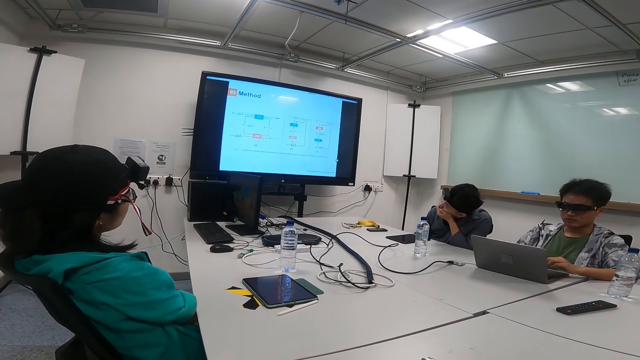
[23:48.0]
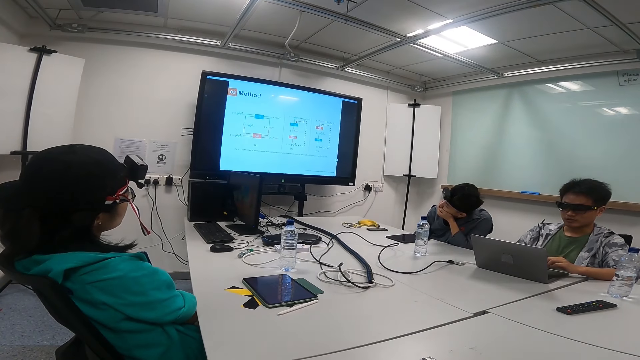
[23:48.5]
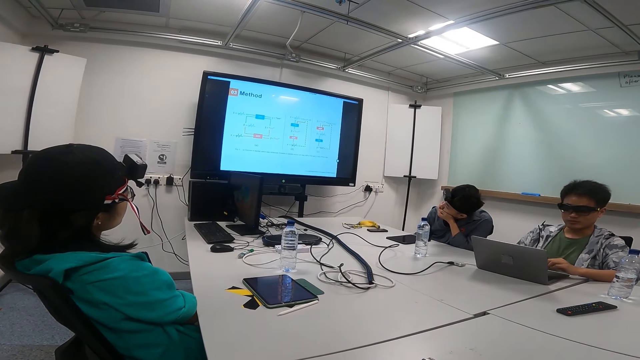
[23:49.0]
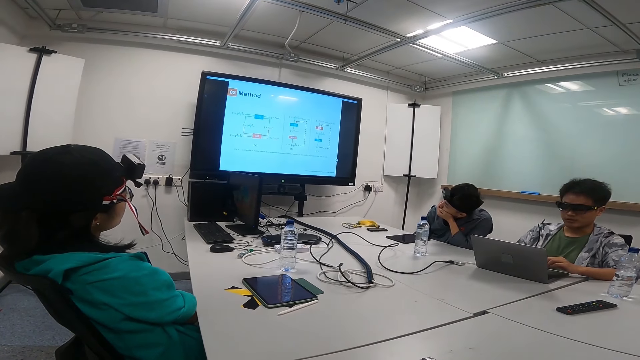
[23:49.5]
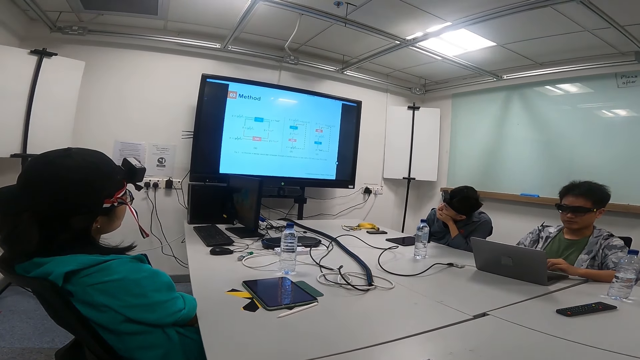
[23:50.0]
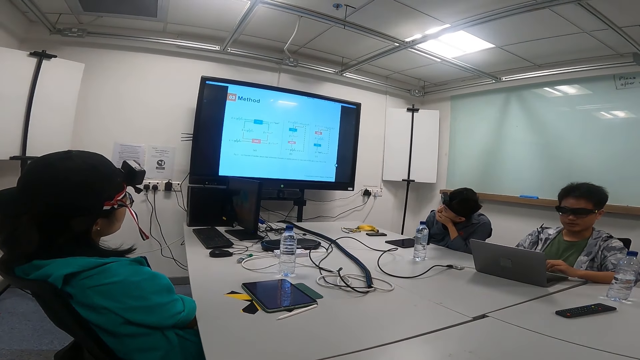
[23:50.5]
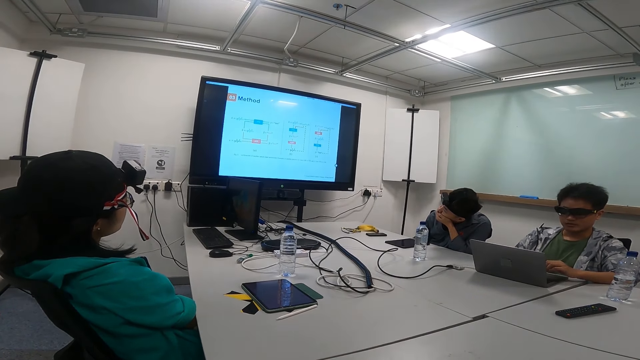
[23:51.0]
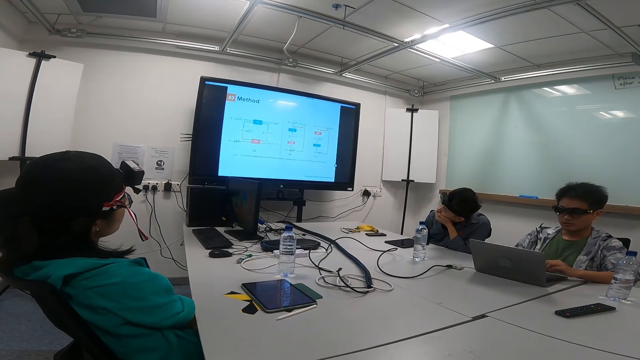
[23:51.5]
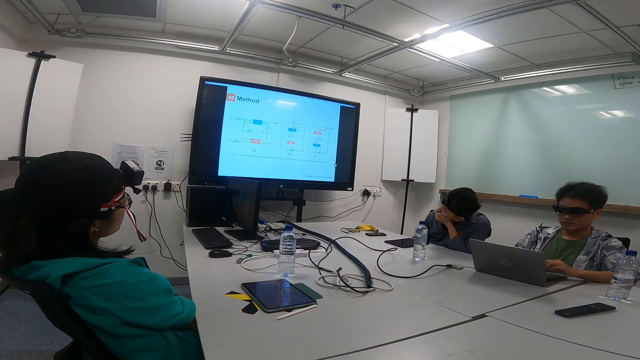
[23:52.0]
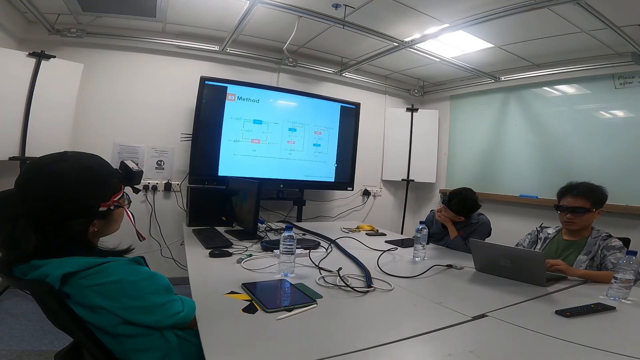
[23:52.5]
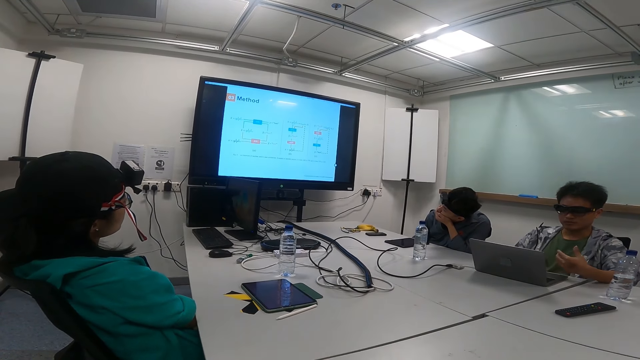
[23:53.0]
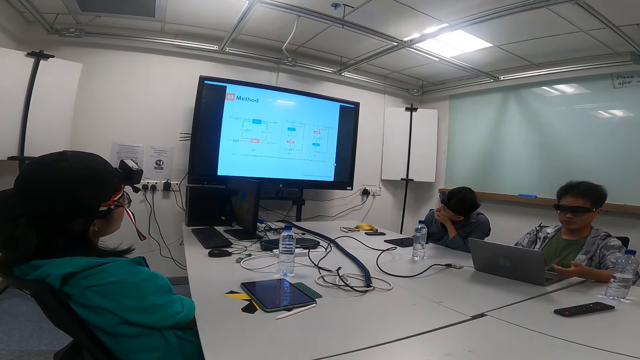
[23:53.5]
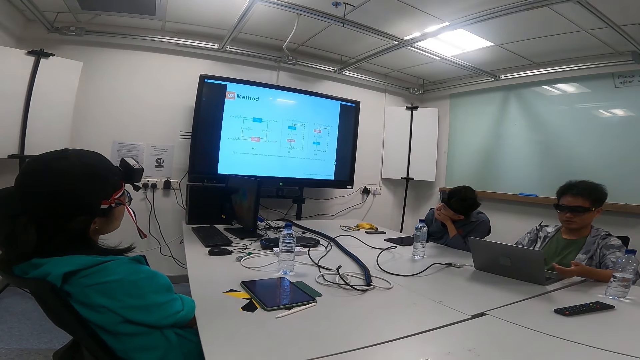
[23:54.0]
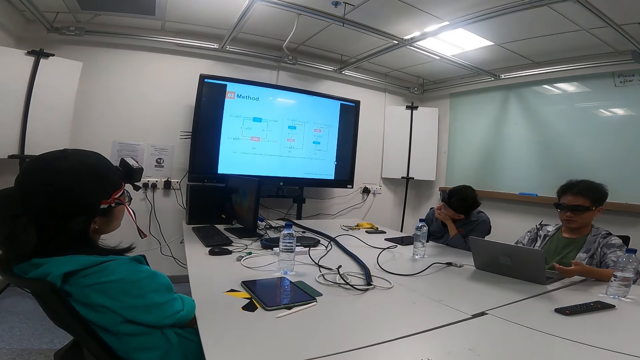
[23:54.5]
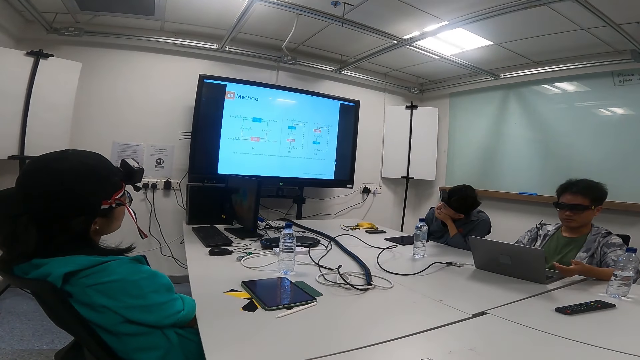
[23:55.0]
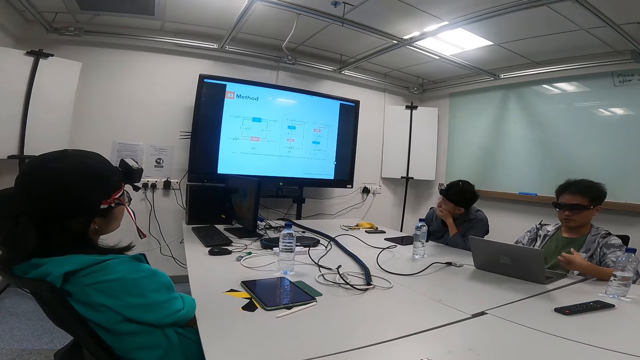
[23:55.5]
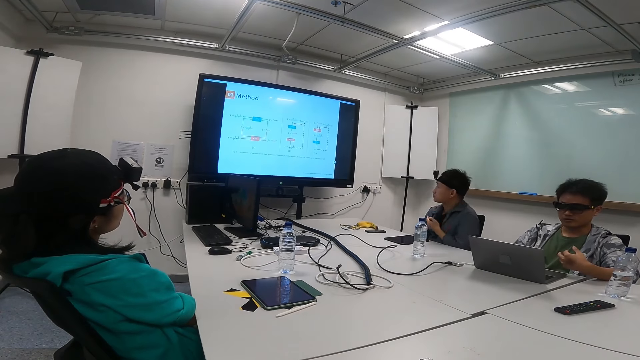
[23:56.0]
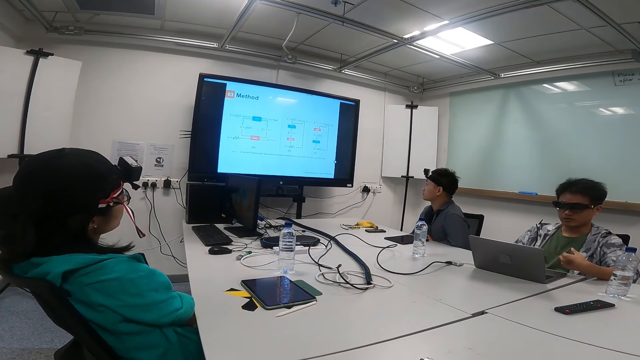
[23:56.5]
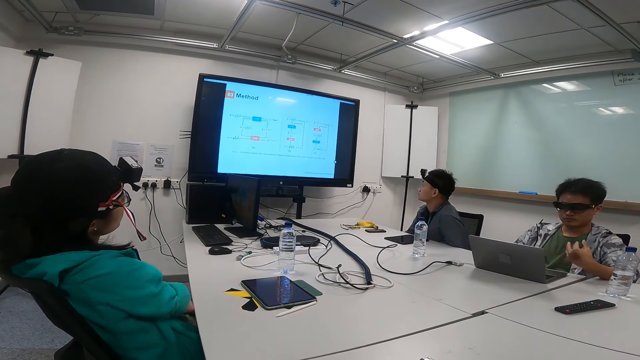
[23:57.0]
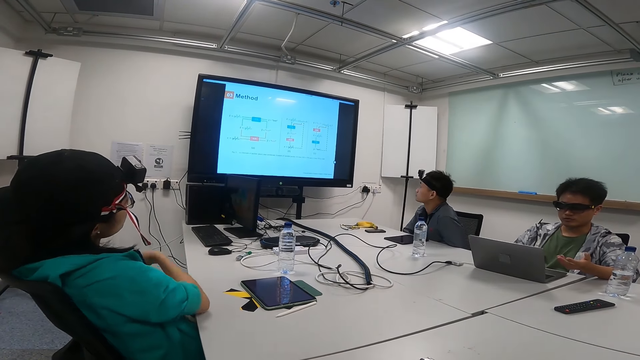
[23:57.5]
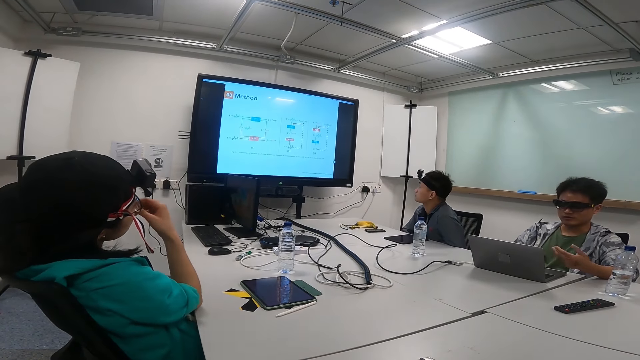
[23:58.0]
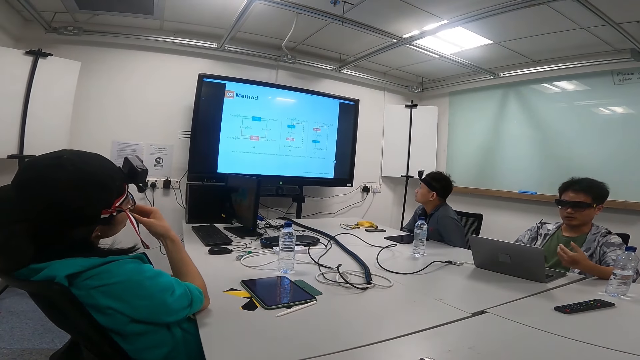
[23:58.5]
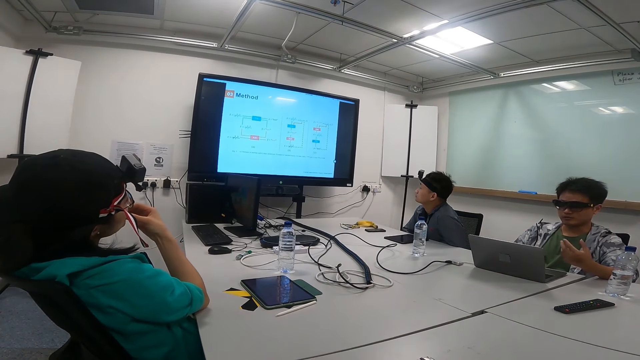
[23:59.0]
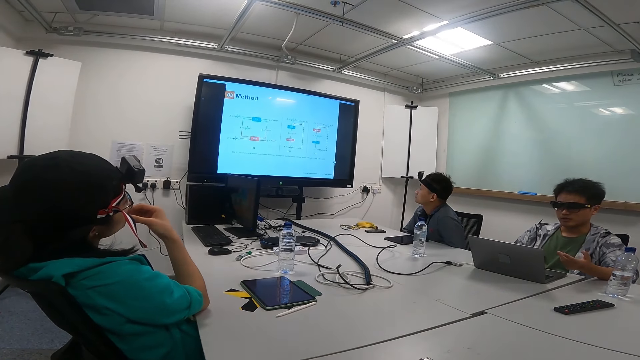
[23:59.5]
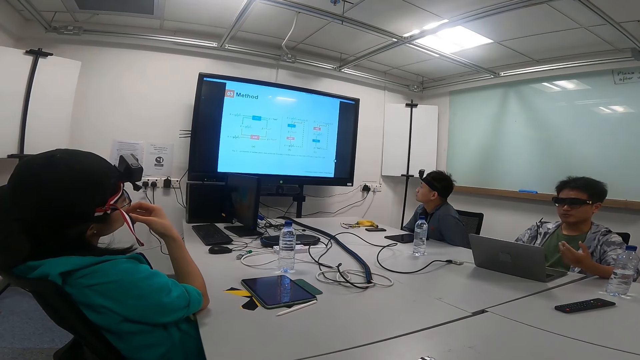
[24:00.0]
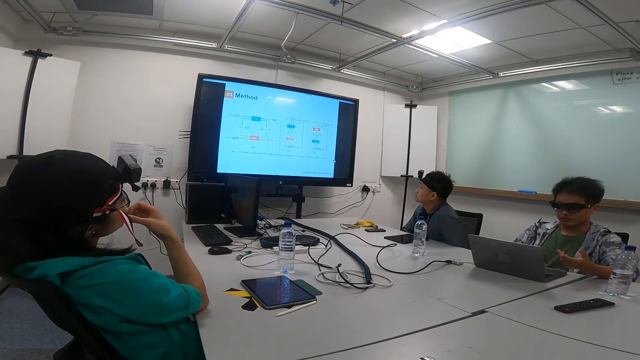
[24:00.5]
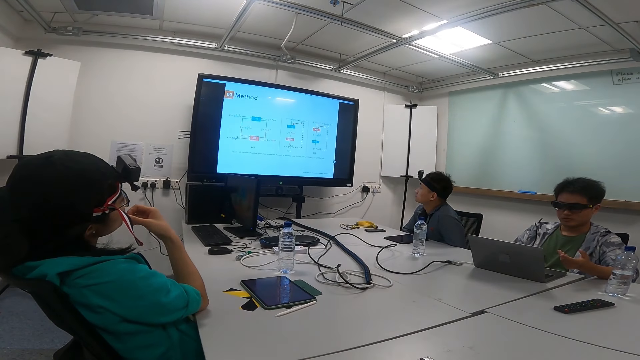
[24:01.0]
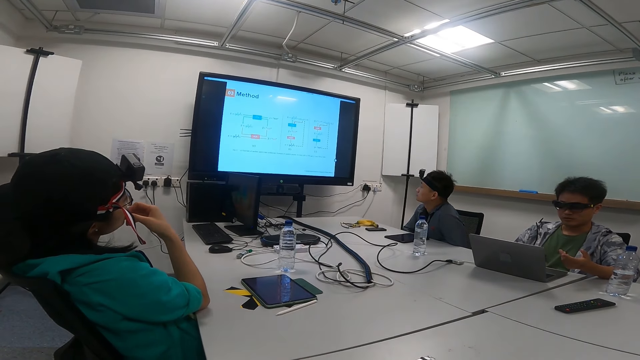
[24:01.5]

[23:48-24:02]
A person sits upright. Another person puts a hand in the mouth.

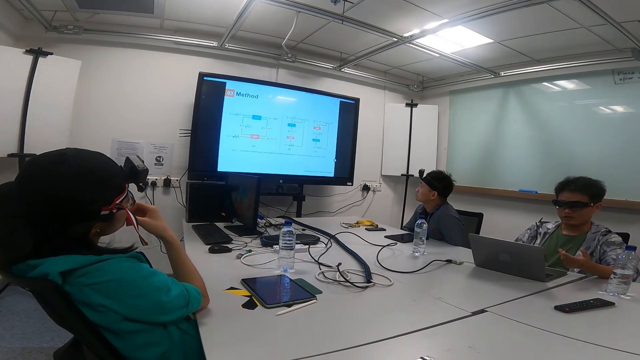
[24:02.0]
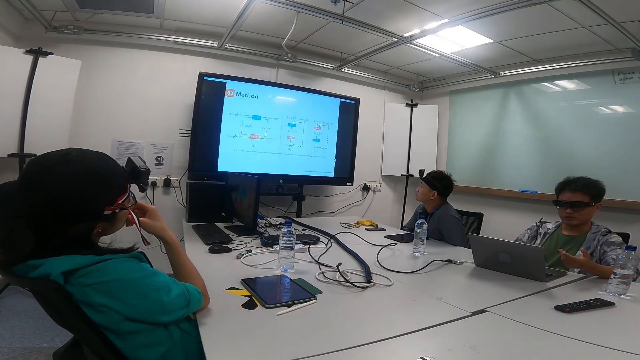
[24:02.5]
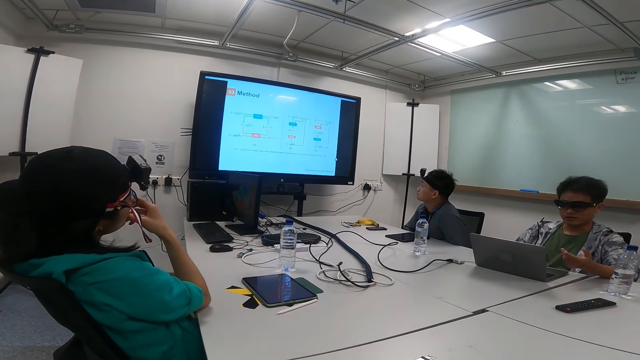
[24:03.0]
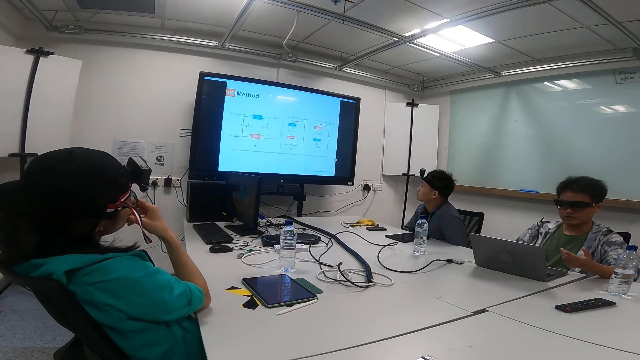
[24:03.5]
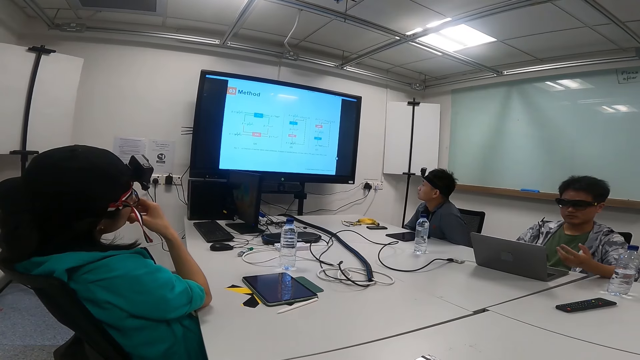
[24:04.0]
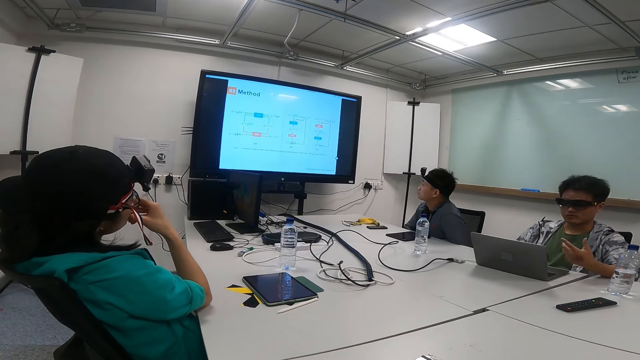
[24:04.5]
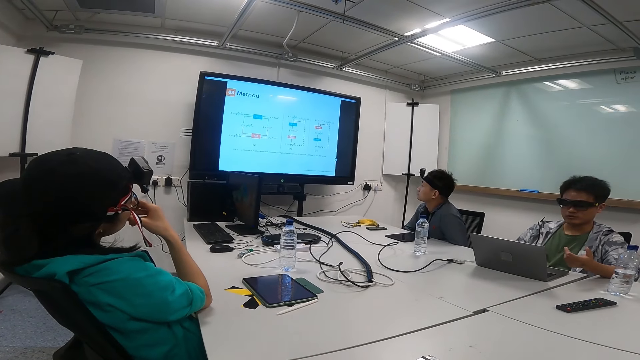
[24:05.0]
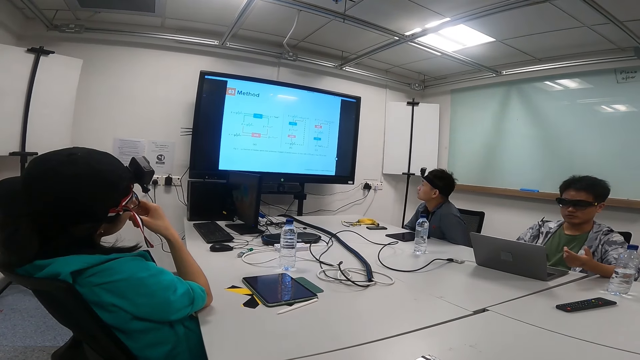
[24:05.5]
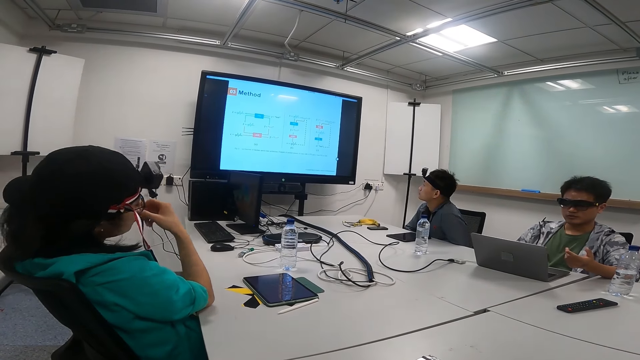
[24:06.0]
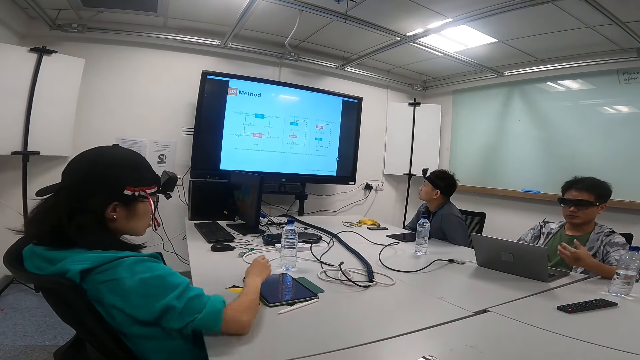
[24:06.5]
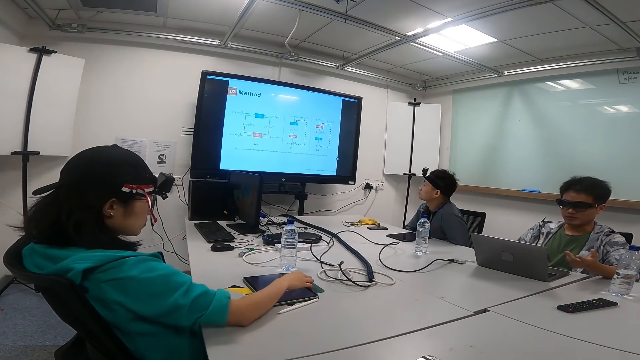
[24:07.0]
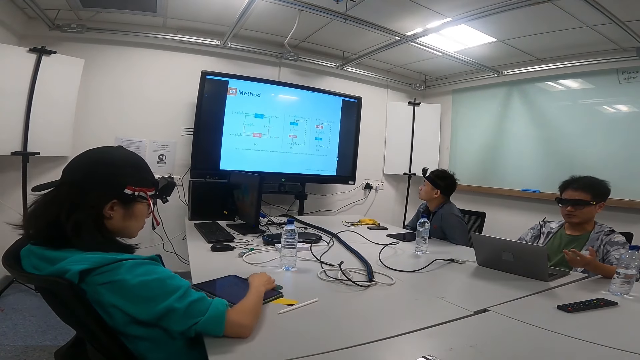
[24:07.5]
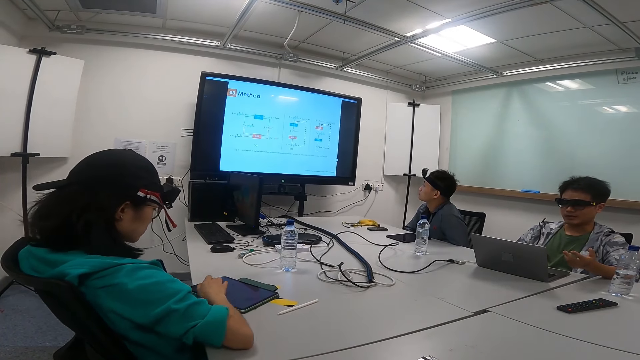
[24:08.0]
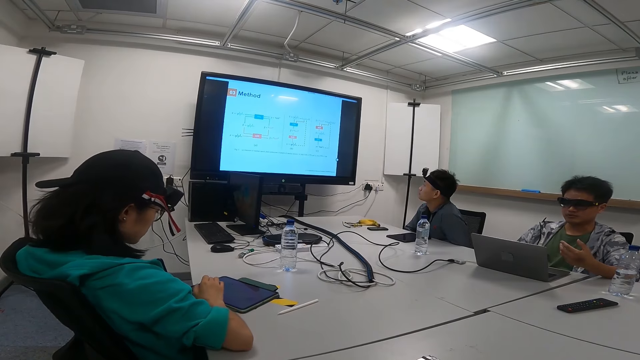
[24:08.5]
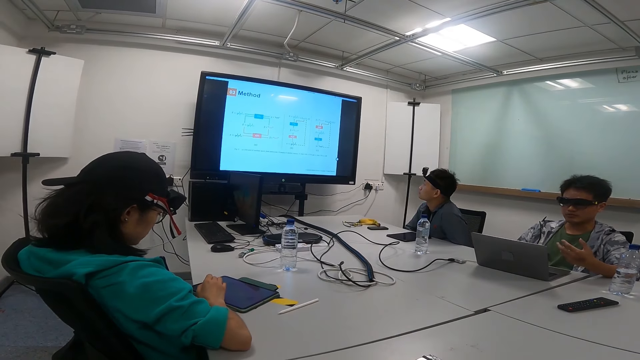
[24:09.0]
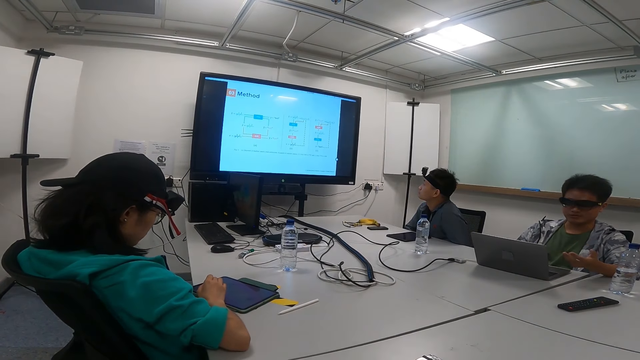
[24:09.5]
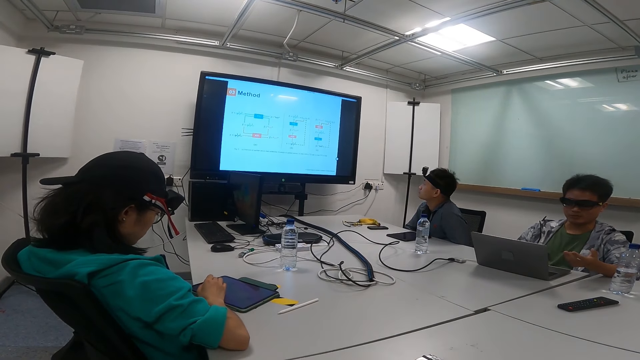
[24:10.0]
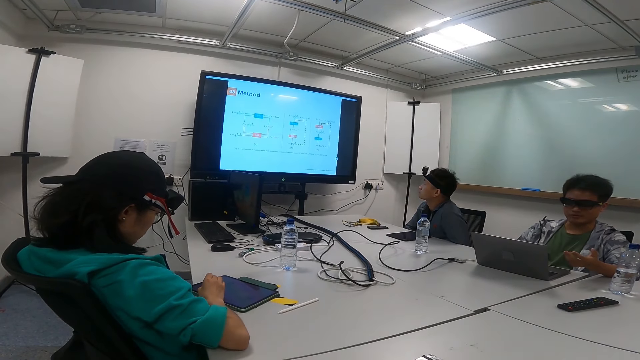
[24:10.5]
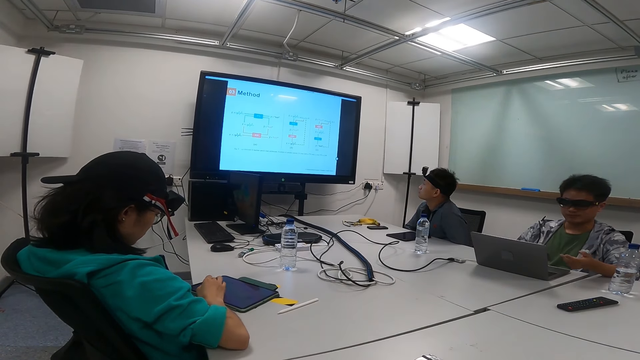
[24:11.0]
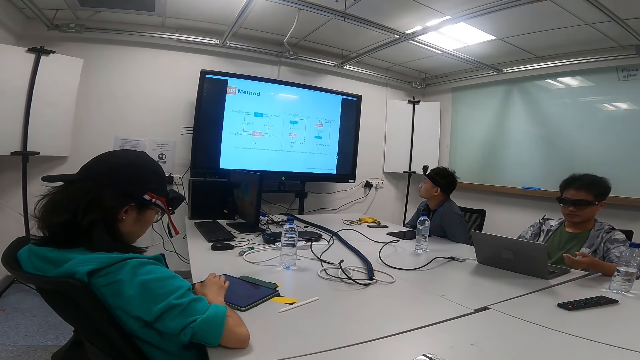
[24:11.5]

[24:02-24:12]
A person pulls the tablet closer. The person peruses the tablet.
